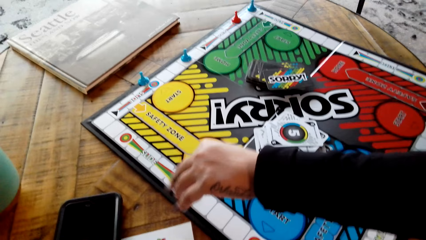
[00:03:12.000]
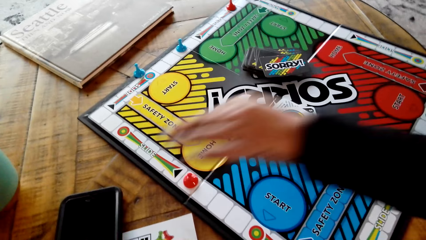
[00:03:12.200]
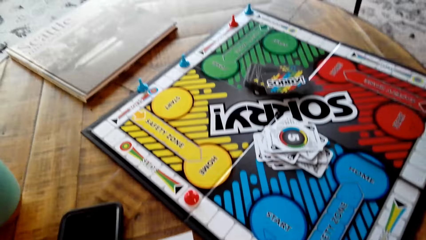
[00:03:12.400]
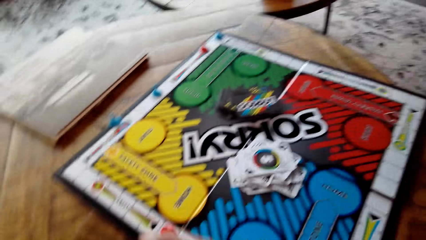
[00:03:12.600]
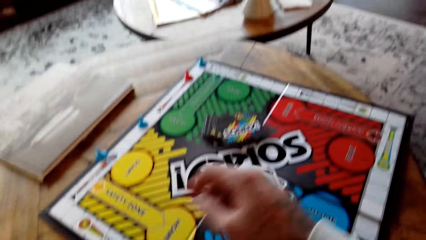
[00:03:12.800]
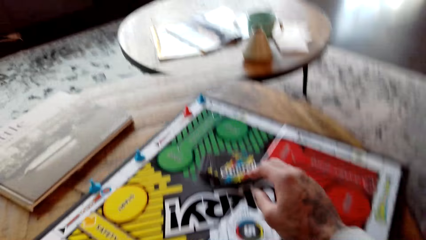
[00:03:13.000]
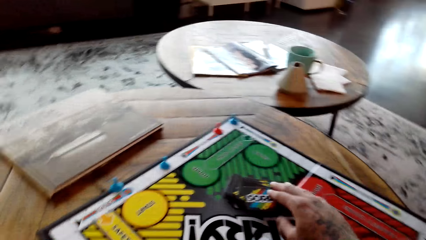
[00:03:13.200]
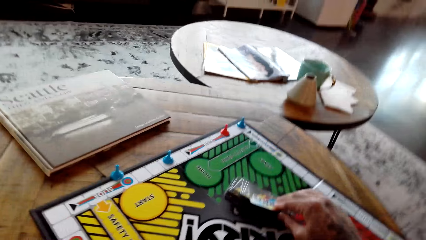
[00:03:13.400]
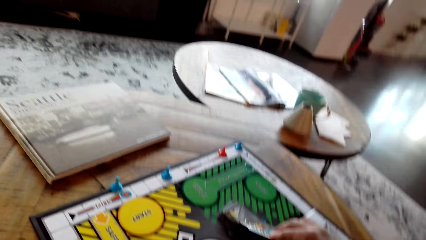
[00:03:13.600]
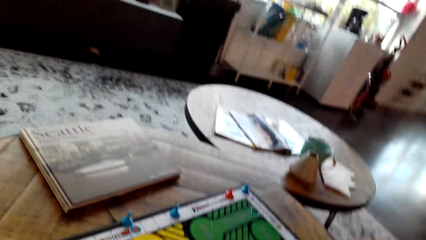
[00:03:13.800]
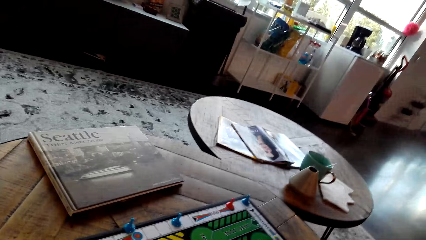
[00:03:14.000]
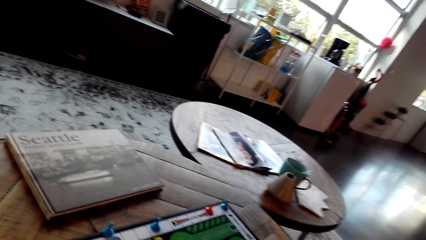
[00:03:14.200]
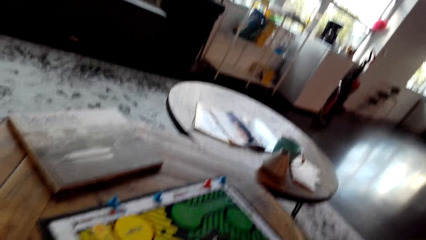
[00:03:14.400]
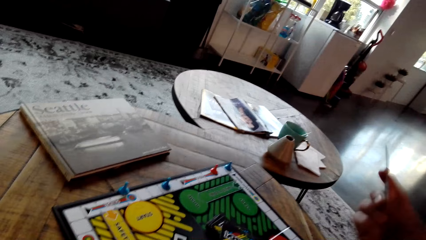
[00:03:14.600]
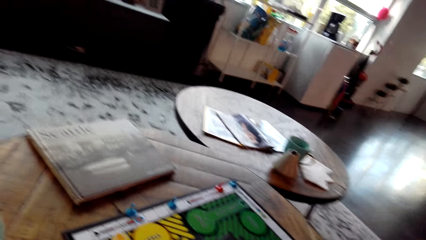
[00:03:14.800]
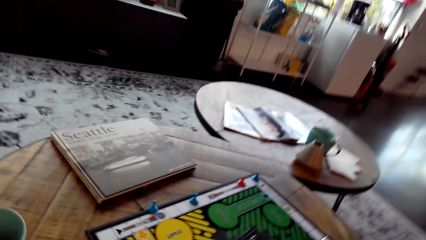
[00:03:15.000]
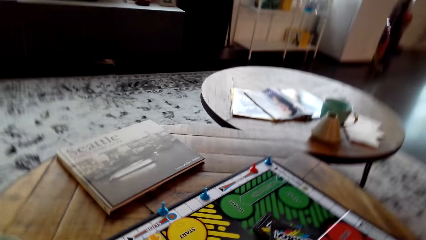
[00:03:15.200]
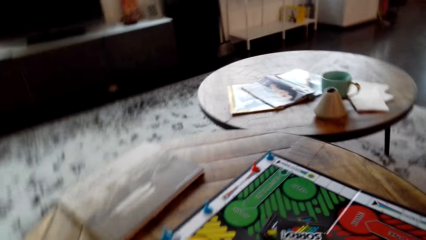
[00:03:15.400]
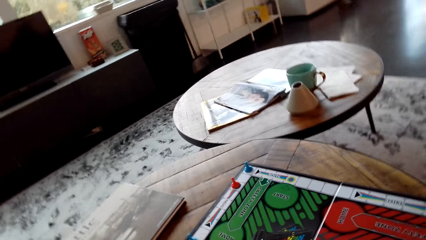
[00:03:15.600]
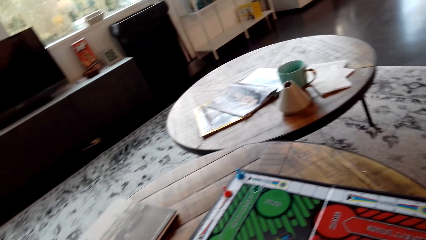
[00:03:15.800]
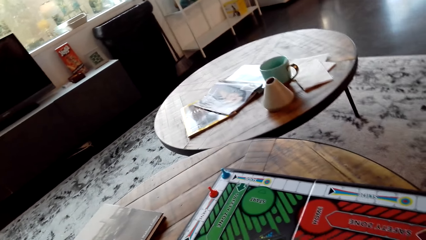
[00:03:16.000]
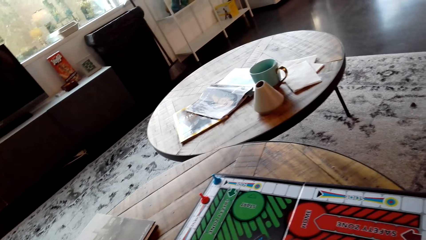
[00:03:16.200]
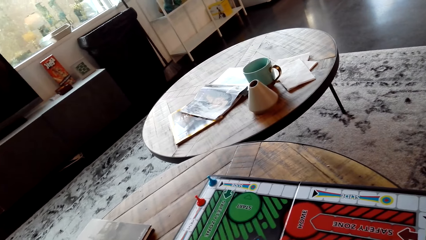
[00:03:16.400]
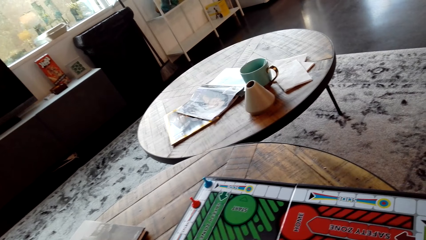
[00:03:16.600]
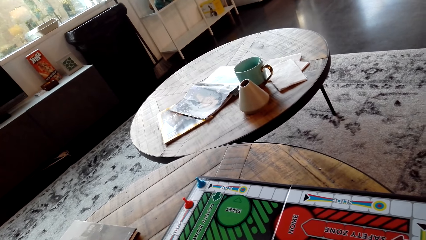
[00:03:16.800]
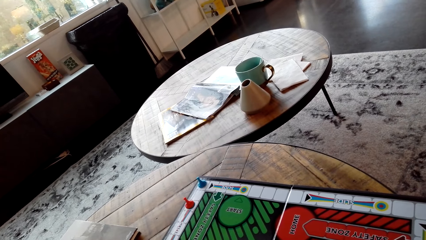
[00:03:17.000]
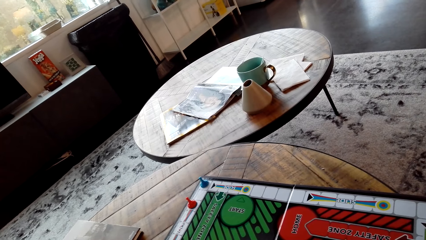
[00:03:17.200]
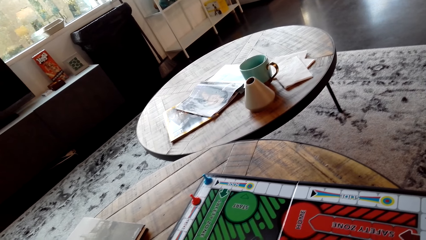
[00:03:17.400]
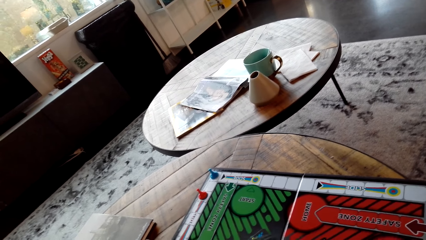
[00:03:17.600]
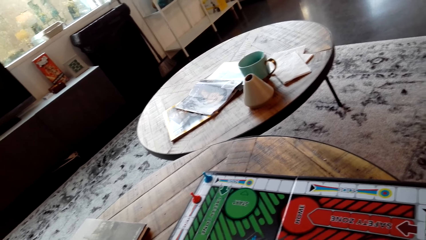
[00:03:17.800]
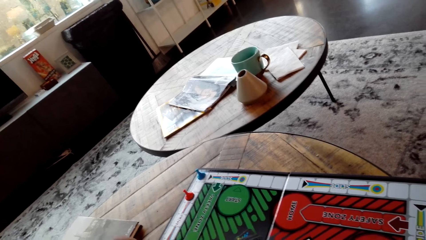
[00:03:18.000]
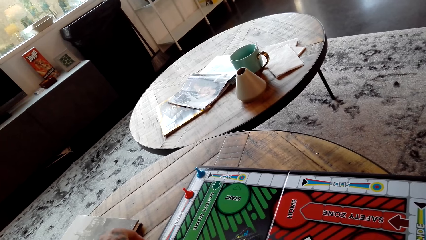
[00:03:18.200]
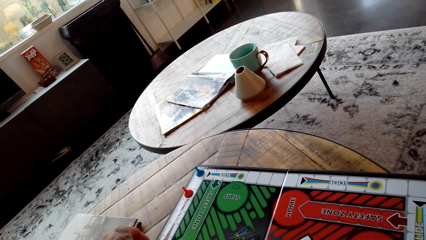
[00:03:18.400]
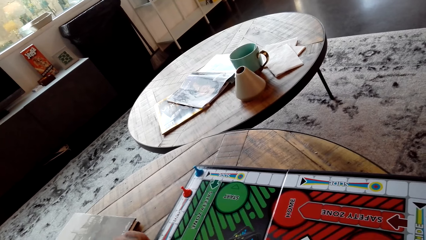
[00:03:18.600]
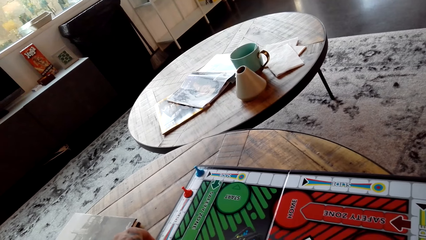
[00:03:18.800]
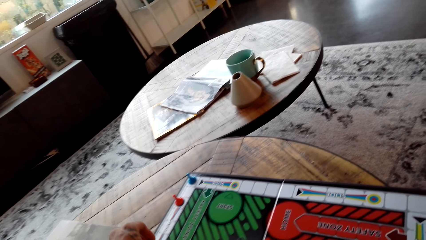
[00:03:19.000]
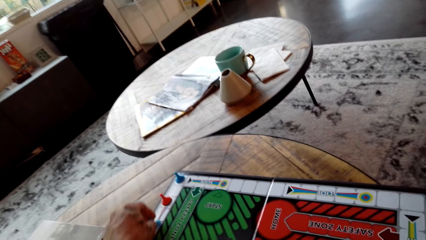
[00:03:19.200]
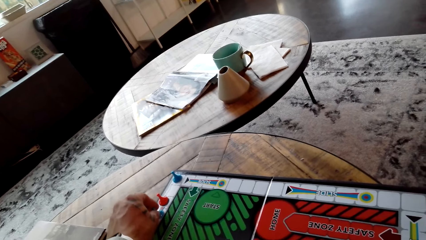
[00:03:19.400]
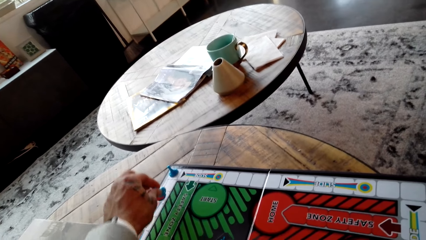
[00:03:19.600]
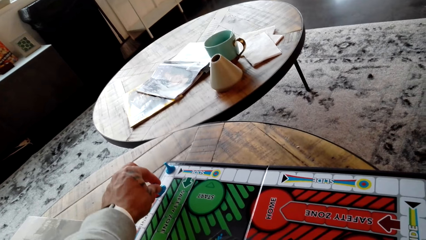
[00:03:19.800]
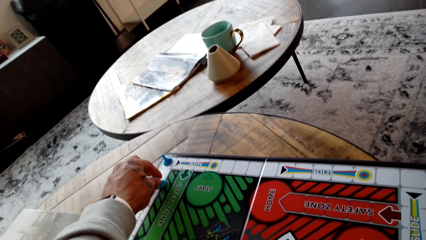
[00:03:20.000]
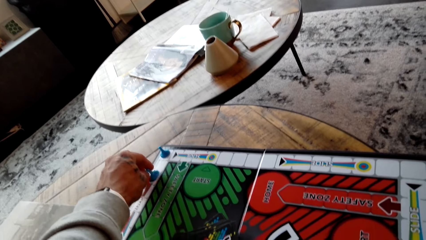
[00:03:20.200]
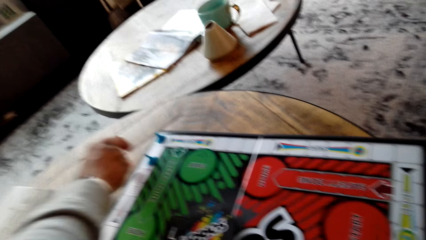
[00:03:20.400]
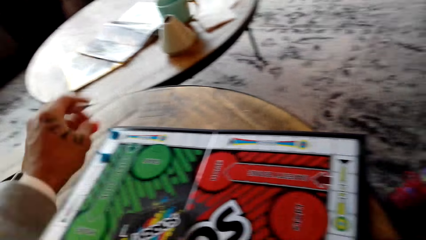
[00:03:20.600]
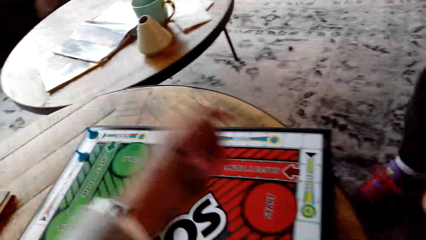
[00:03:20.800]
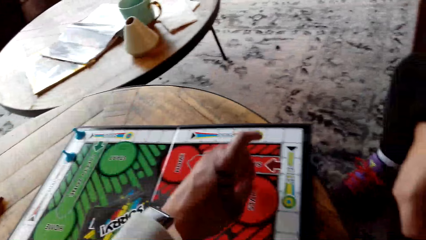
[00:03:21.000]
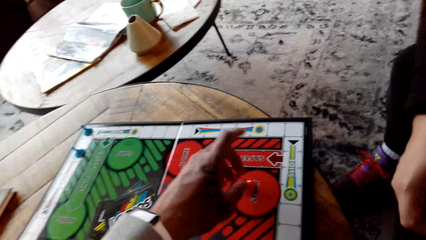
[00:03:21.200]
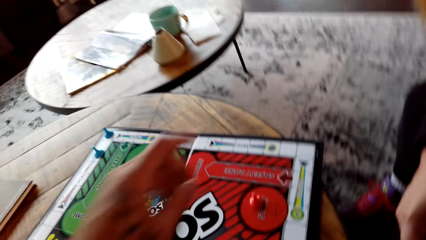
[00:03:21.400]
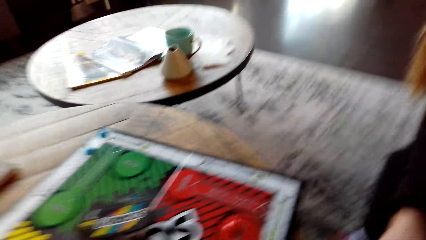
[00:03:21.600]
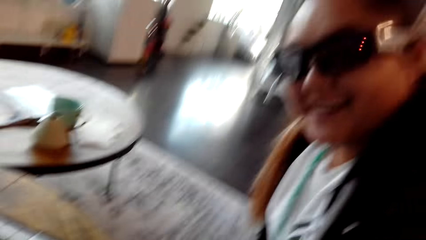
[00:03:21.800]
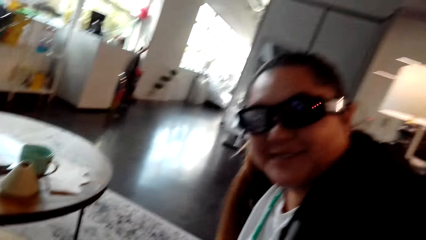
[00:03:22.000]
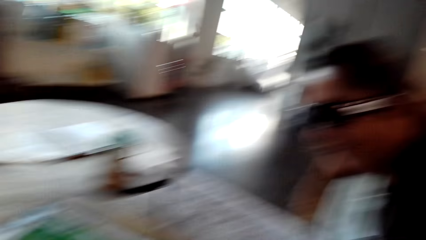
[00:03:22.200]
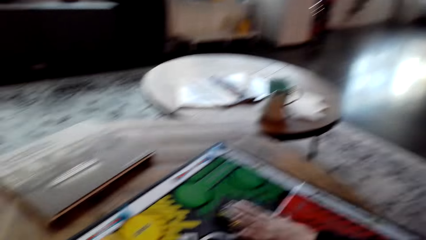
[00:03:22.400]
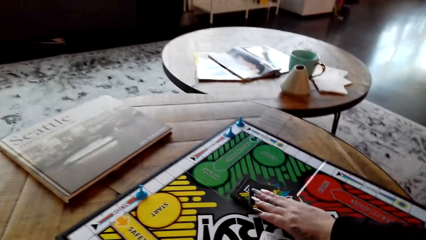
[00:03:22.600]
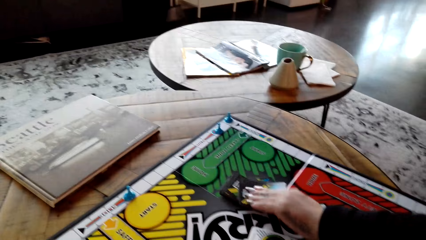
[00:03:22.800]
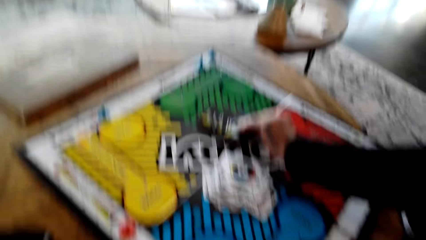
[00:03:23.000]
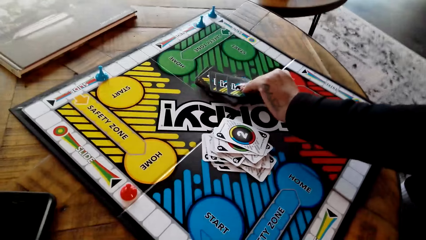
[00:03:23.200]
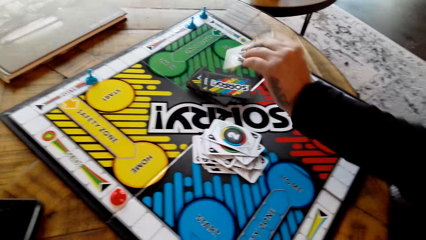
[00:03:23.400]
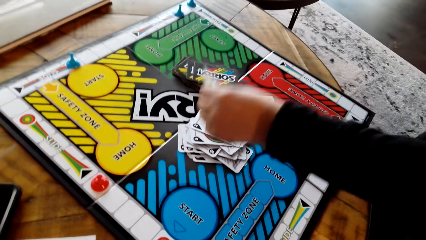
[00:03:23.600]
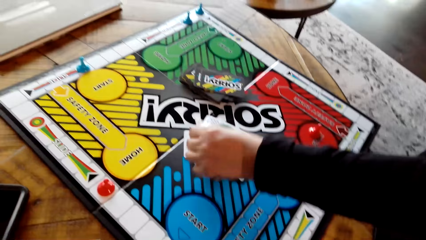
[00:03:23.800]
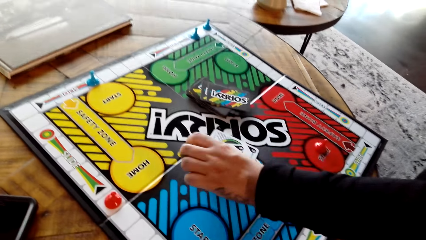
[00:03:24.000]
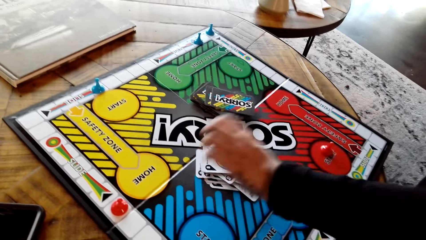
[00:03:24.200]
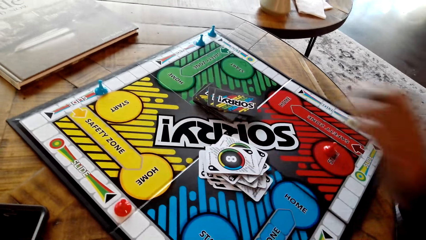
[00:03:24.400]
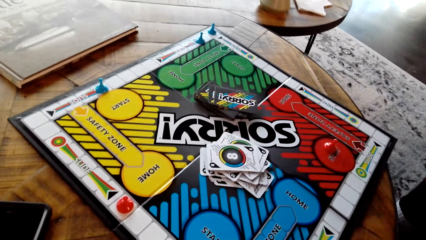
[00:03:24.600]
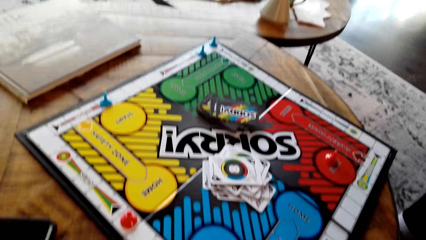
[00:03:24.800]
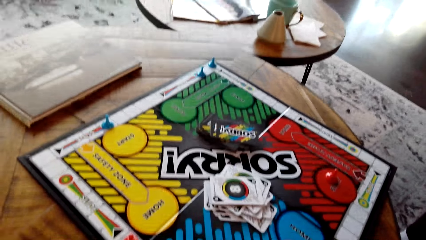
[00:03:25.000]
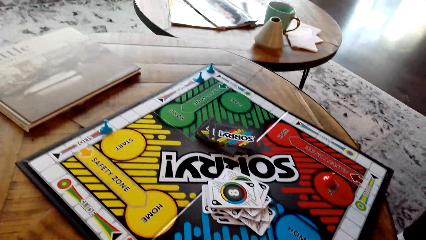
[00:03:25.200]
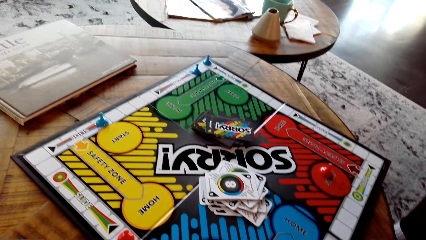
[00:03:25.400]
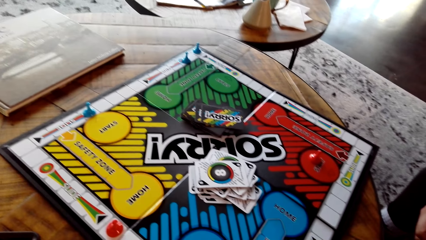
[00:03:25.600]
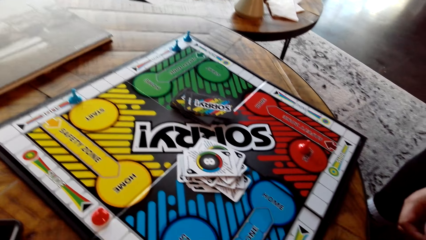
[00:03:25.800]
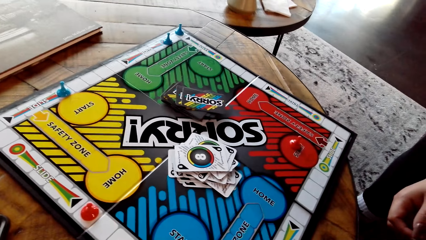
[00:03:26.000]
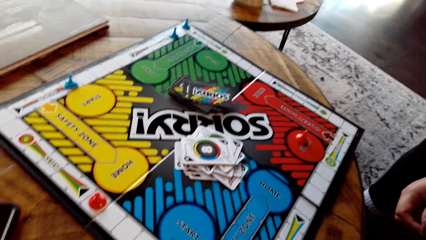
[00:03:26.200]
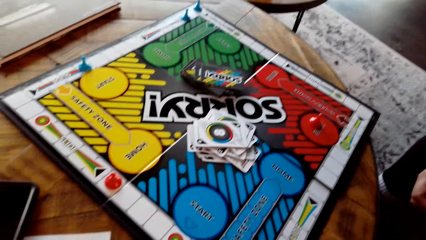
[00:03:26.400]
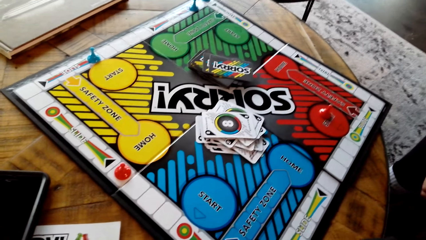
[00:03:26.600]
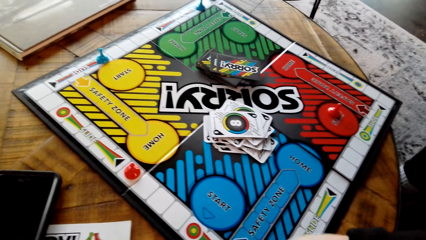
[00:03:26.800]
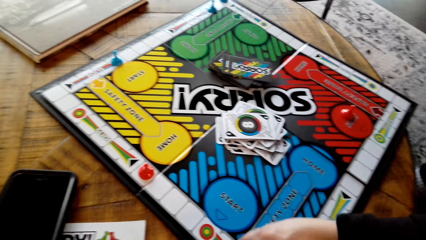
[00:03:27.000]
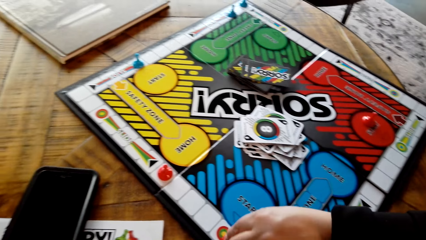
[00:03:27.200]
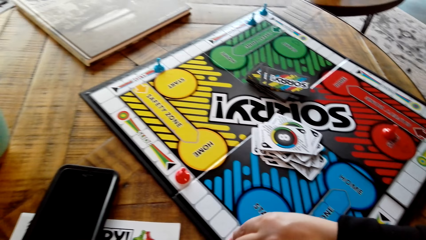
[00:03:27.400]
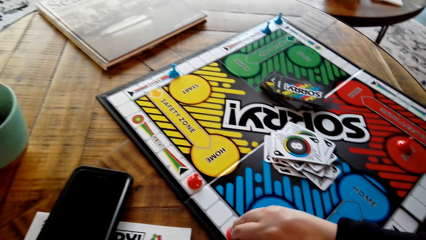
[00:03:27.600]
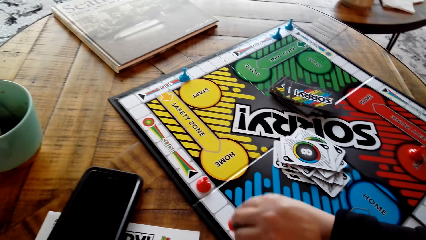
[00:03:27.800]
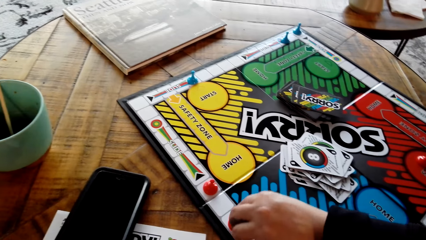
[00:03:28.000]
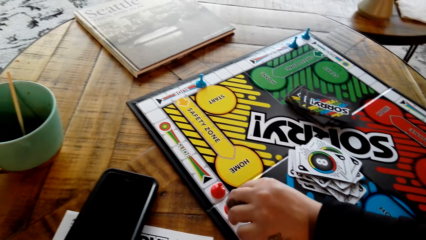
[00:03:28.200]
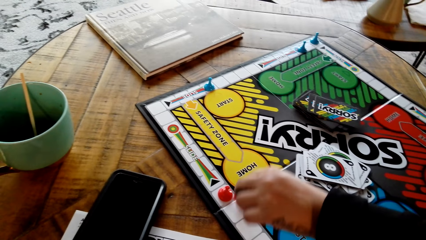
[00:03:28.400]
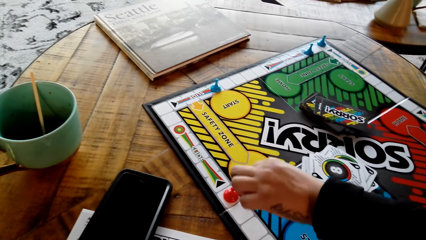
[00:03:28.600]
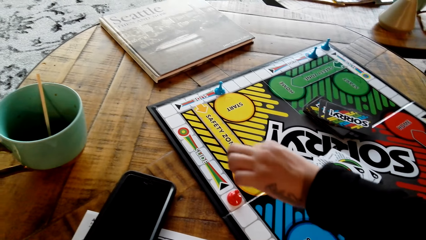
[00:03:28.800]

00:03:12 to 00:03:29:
The lady puts the red pawn down on the board. The camera wearer plays the Sorry game. They draw a card from the board, put the card on the Sorry board and move the blue pawn on the board. They put the blue pawn down on the board. They move the red pawn and put the red pawn home on the board. The lady plays the Sorry game. The lady draws a card from the board, puts the card on the Sorry board and moves the red pawn on the board.
